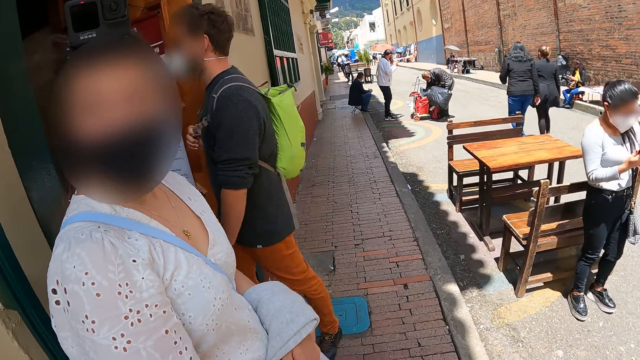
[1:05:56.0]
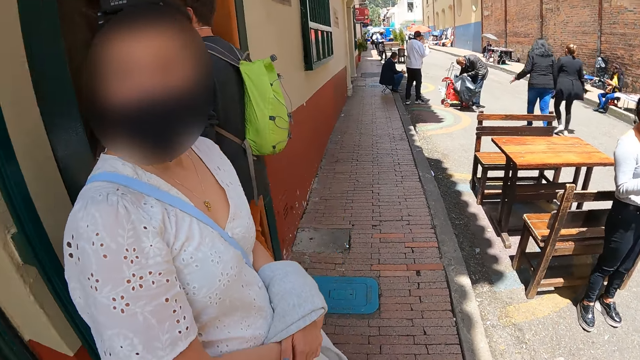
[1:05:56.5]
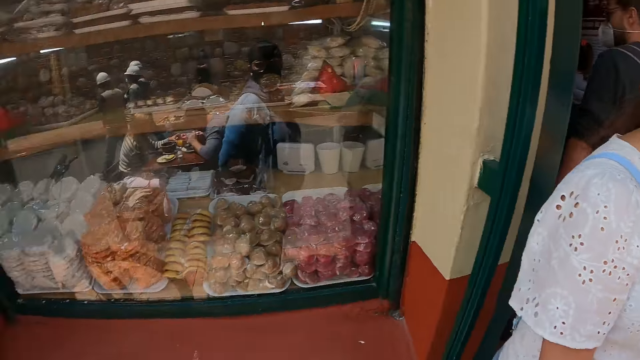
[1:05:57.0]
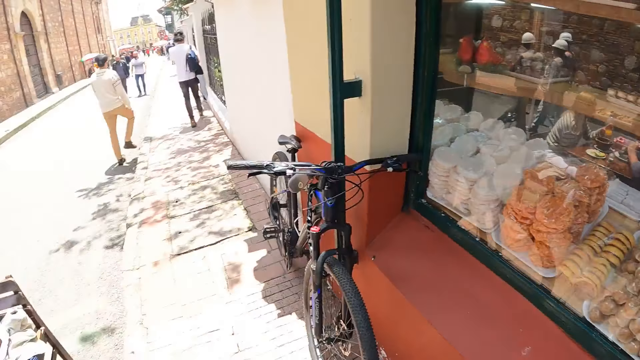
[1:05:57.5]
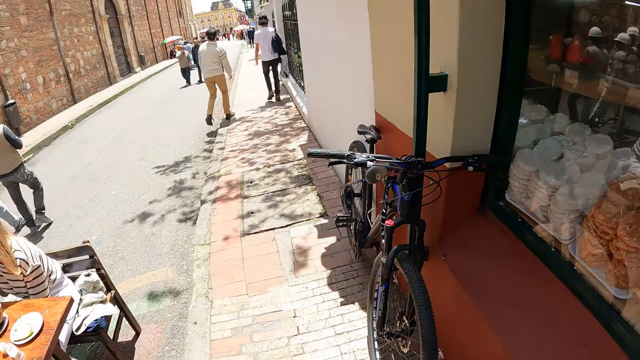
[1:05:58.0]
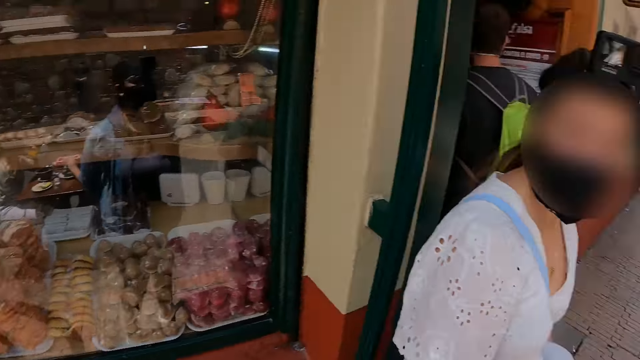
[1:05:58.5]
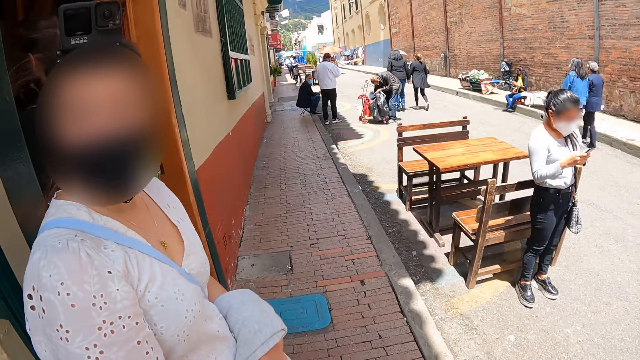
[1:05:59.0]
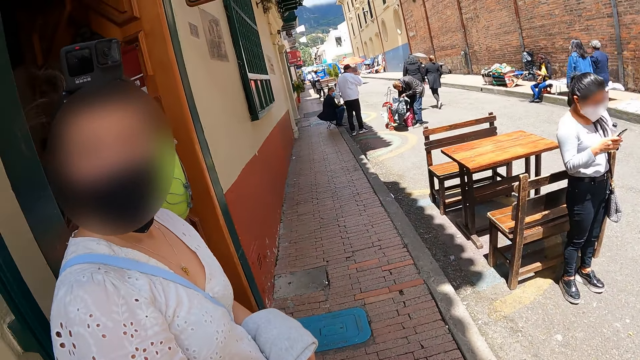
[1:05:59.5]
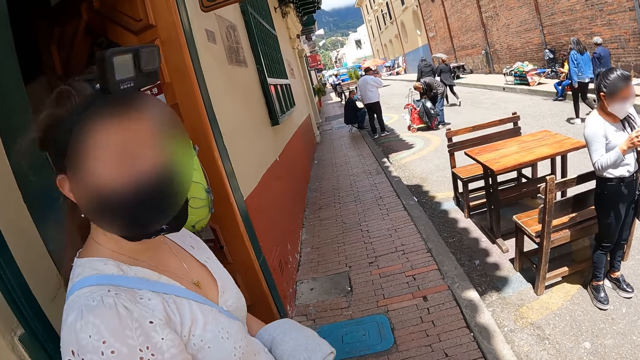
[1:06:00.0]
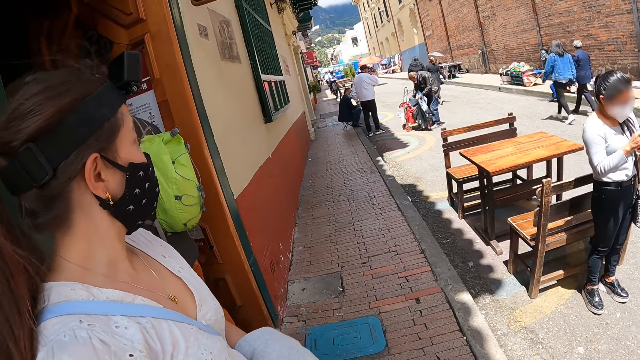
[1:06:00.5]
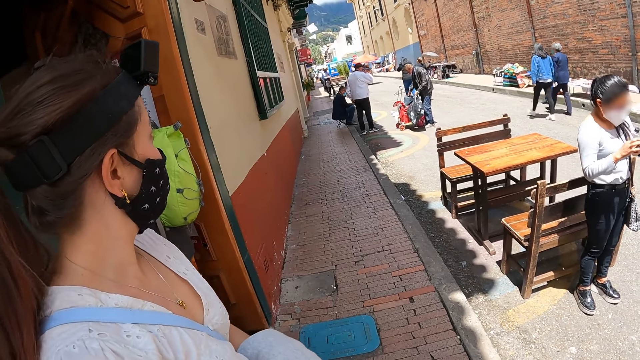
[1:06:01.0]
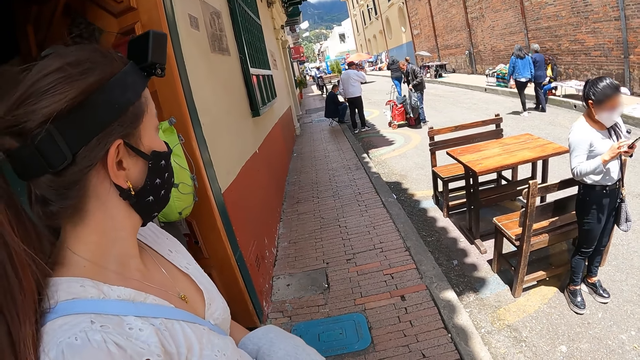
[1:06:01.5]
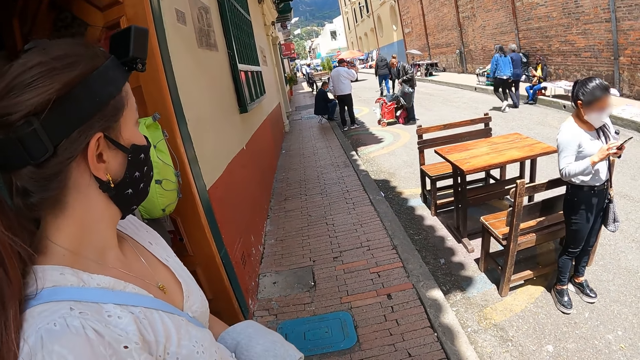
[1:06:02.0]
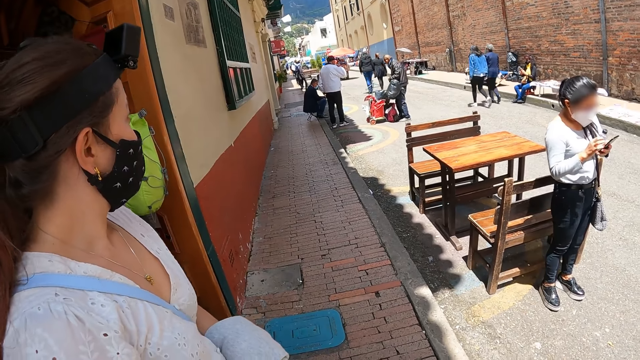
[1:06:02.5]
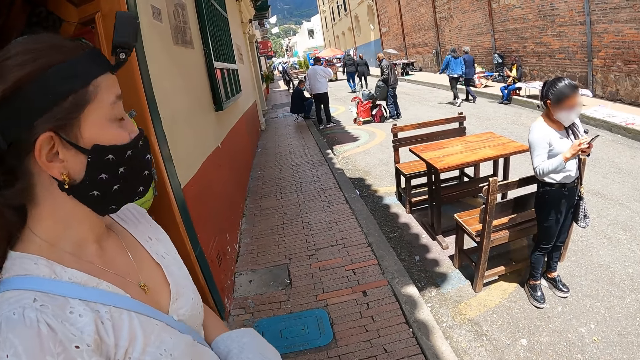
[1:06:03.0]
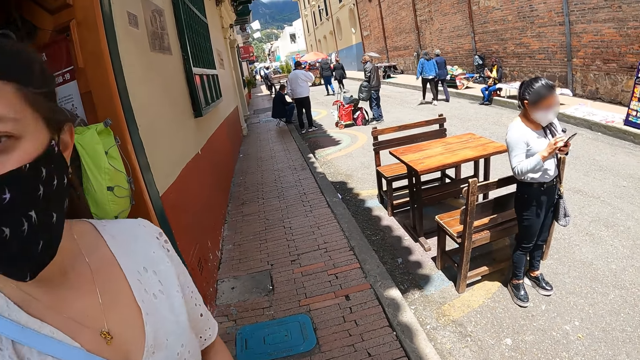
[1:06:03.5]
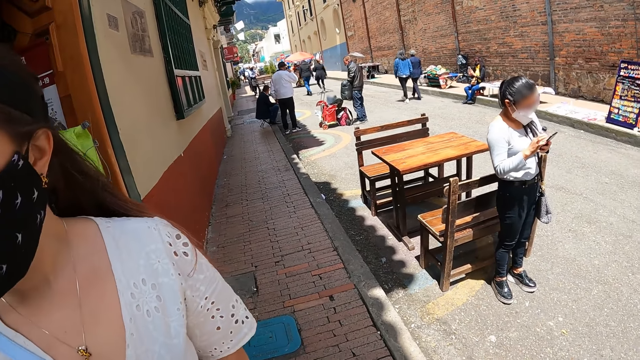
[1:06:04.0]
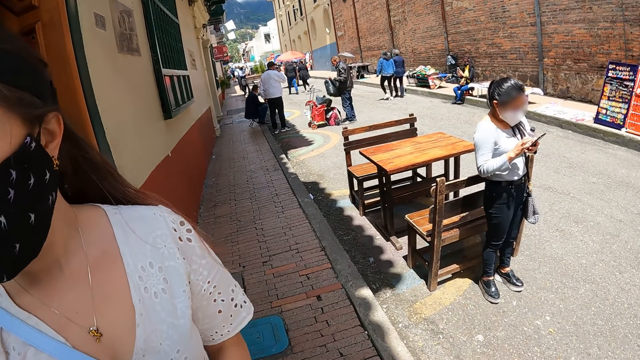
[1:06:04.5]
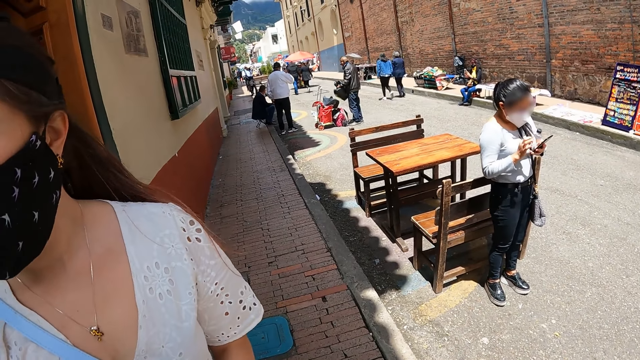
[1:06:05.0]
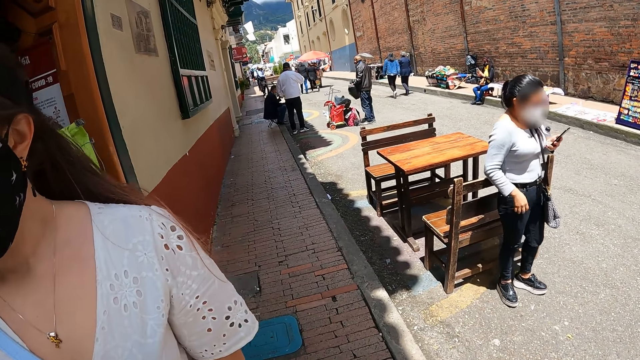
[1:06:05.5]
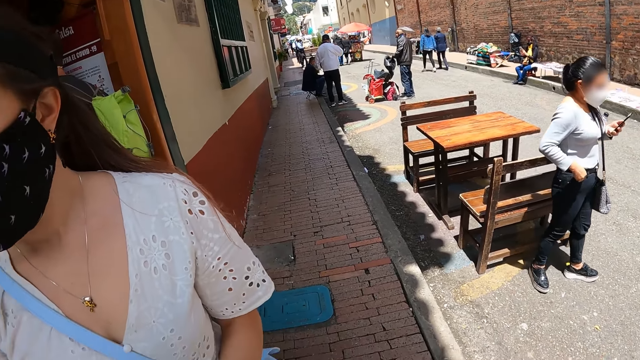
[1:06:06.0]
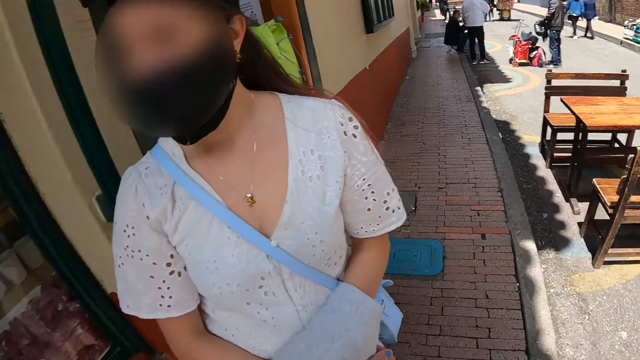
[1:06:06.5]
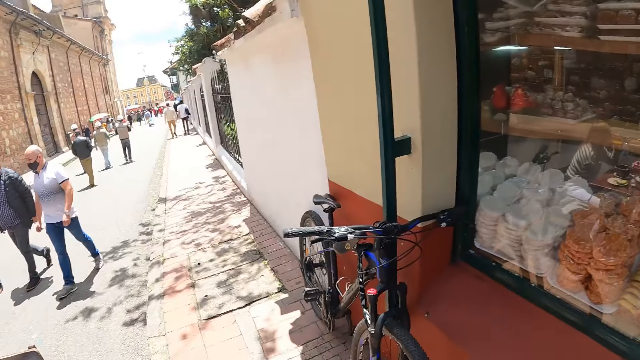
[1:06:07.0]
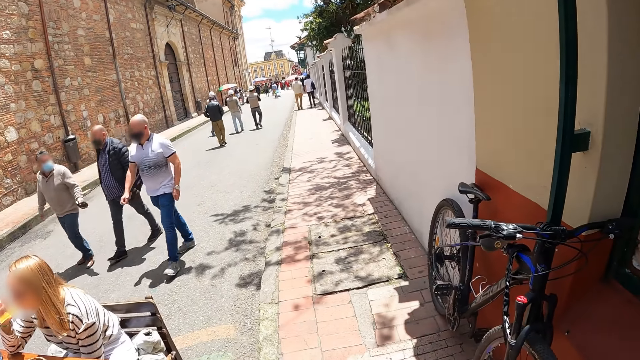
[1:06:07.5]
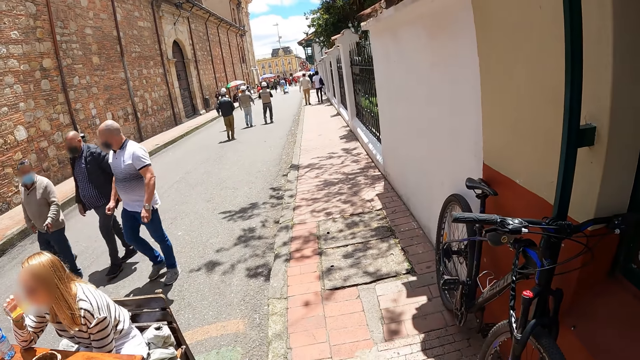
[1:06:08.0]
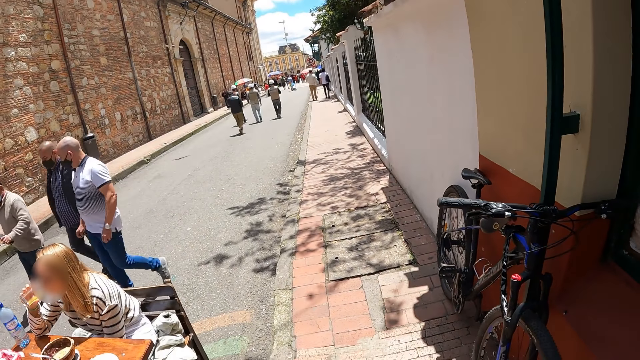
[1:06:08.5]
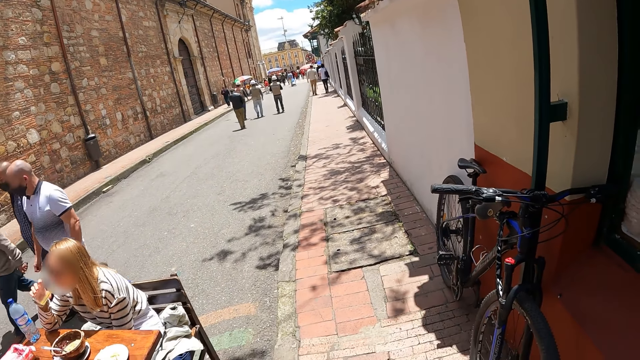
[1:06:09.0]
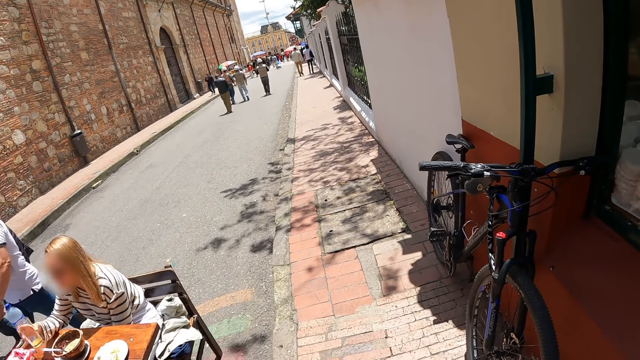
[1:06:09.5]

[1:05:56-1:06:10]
A woman looks around. The camera wearer looks around. They look around again. They take the video. The woman looks around. The camera wearer looks around.

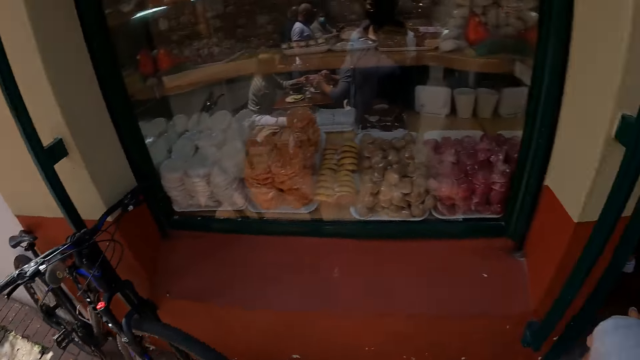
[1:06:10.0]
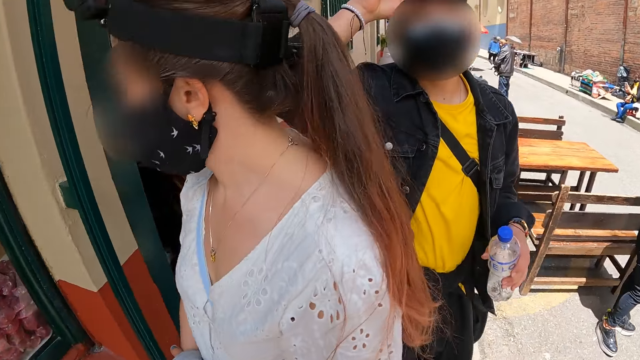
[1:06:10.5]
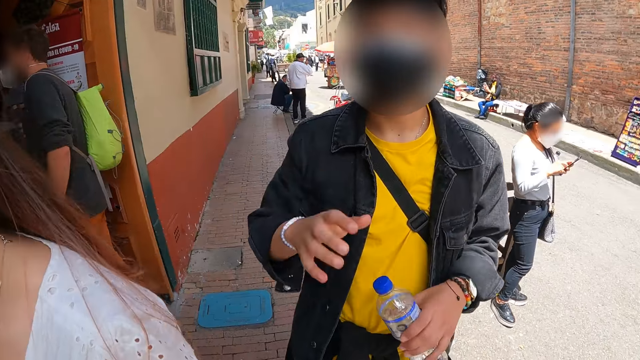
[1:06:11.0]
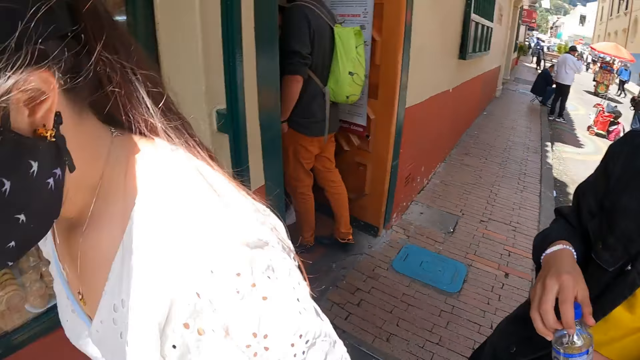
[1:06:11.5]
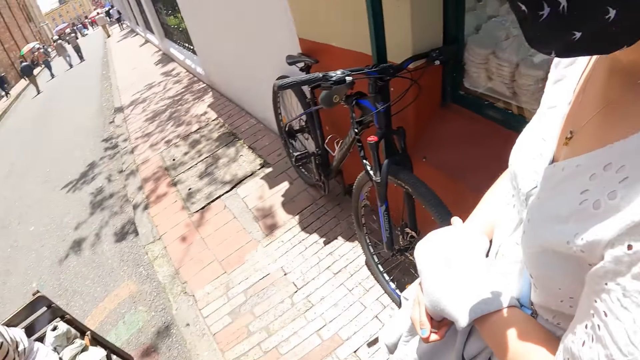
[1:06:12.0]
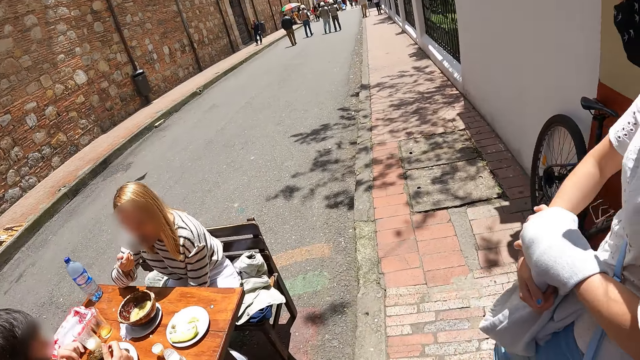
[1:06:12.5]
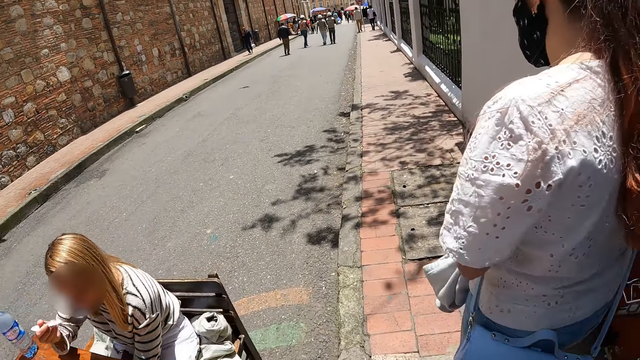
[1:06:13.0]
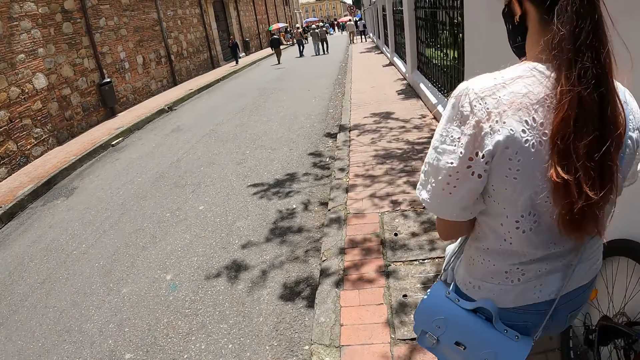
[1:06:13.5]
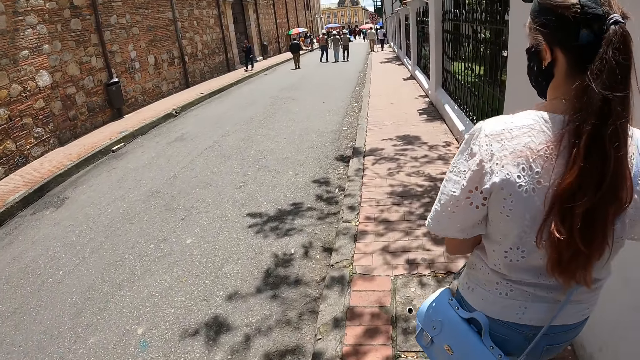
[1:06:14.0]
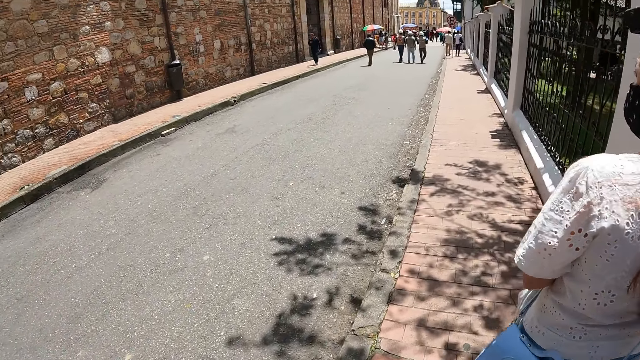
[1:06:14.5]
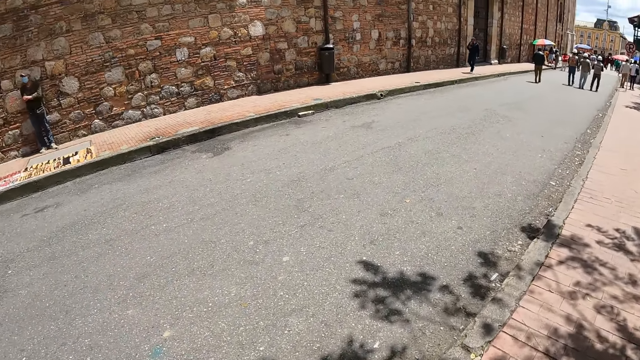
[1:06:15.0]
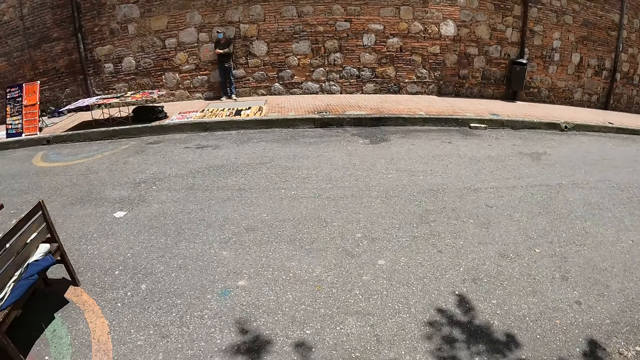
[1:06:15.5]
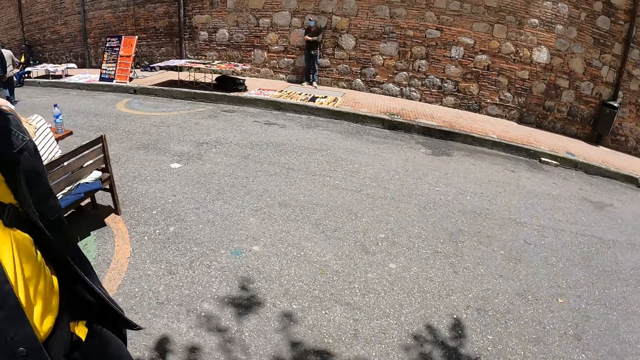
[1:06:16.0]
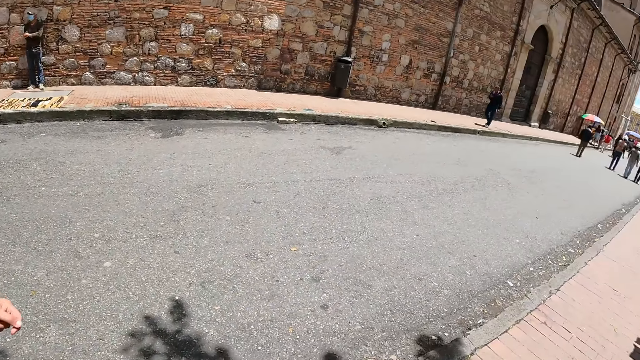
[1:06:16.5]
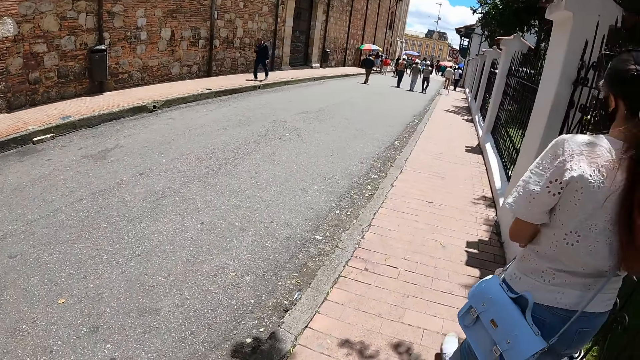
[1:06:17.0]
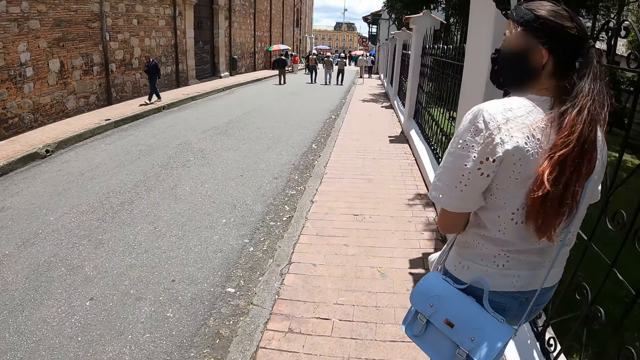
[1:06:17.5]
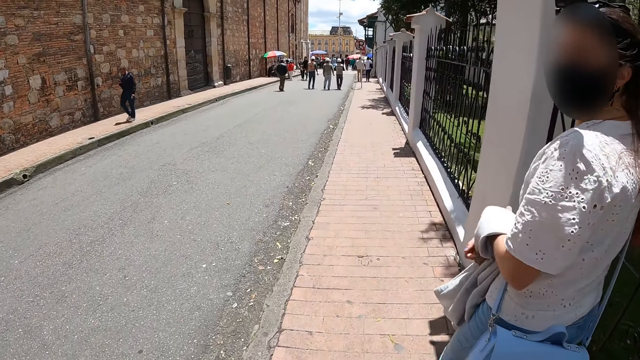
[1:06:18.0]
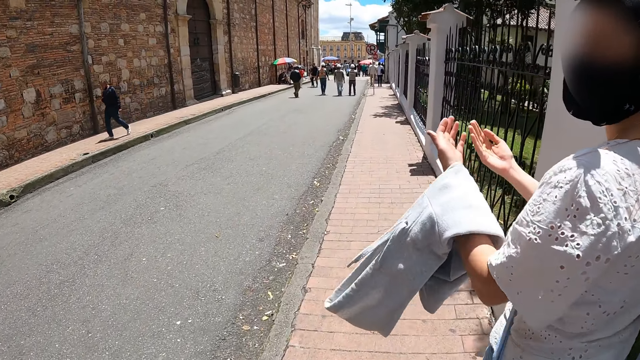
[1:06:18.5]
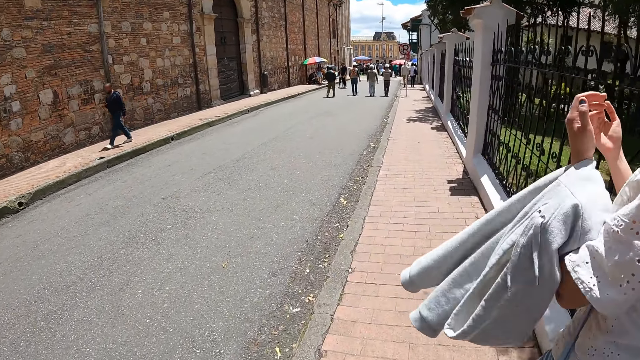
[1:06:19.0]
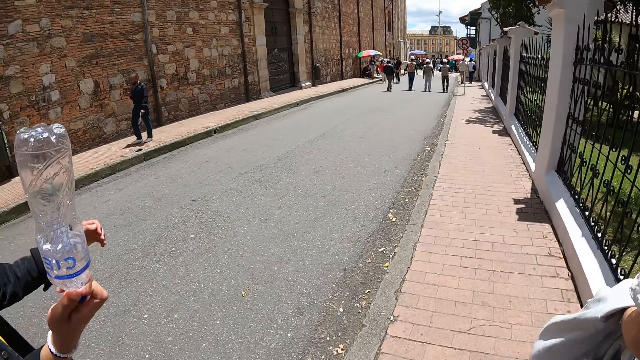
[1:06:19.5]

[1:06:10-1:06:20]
A man moves a bit. A woman and the man walk around. The woman looks around.
